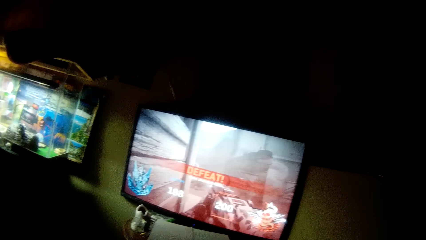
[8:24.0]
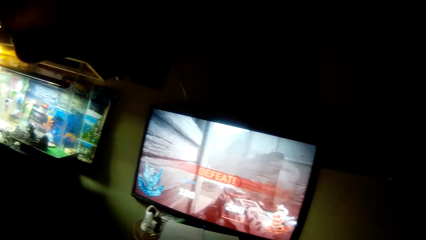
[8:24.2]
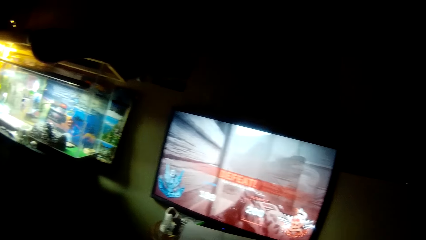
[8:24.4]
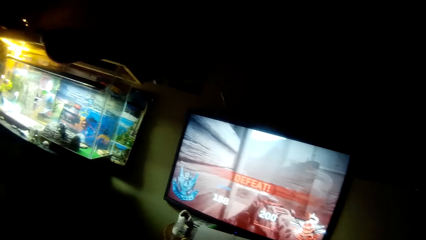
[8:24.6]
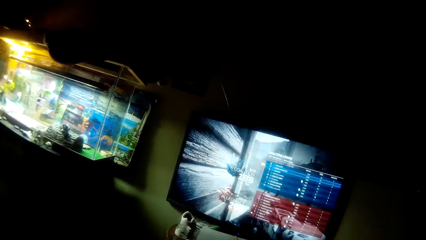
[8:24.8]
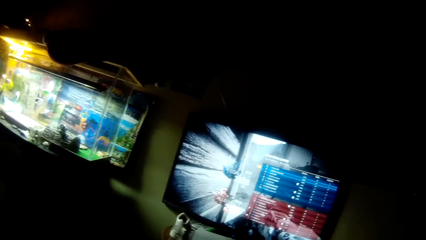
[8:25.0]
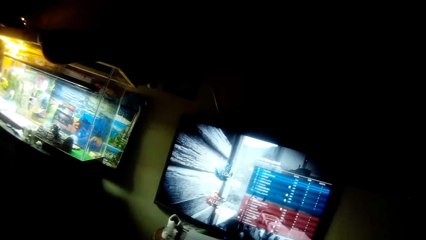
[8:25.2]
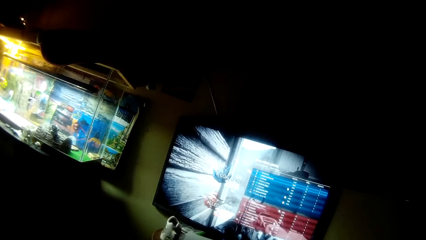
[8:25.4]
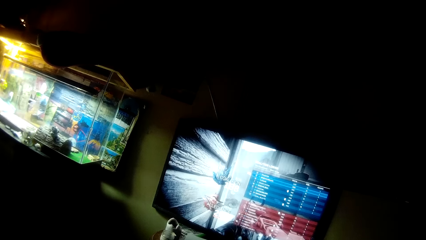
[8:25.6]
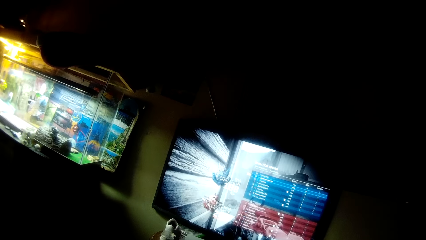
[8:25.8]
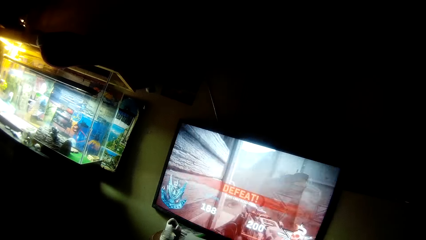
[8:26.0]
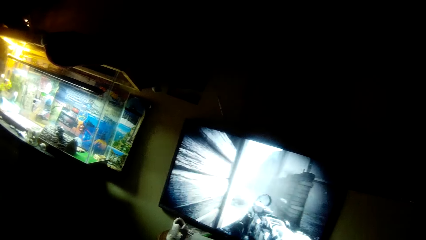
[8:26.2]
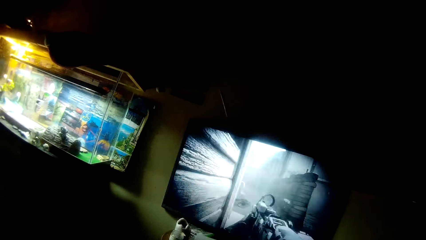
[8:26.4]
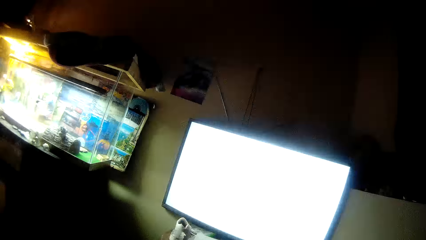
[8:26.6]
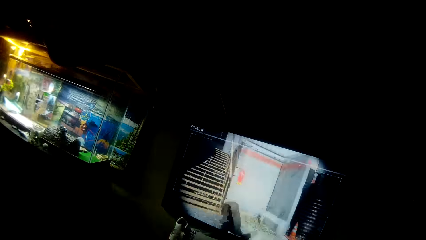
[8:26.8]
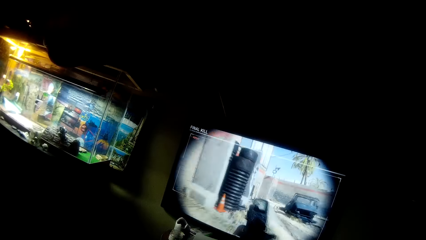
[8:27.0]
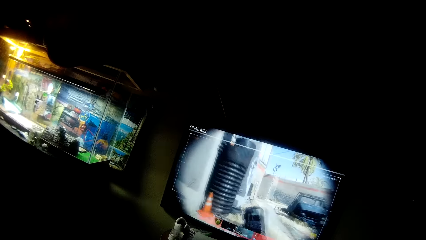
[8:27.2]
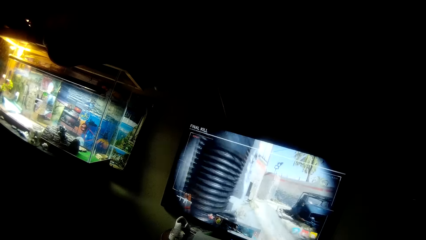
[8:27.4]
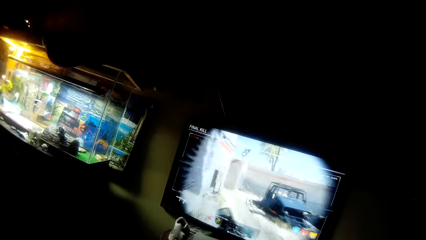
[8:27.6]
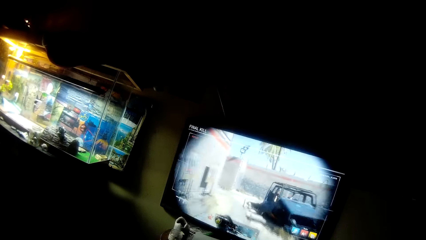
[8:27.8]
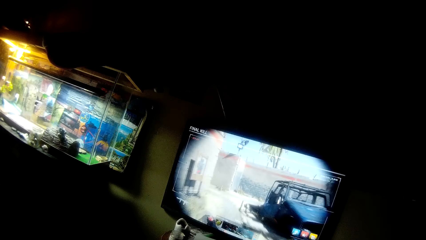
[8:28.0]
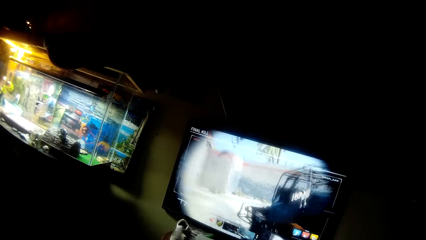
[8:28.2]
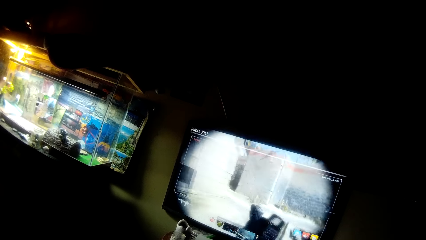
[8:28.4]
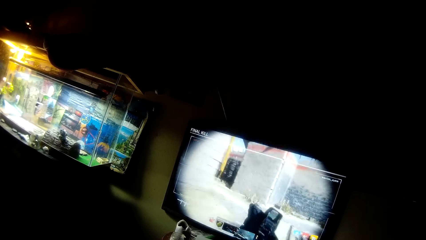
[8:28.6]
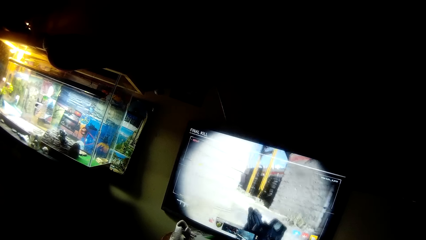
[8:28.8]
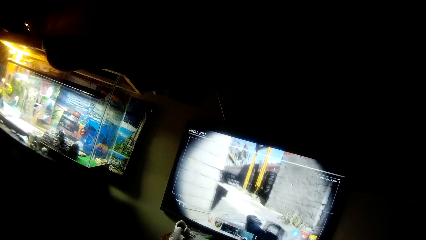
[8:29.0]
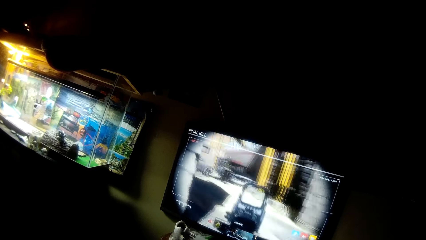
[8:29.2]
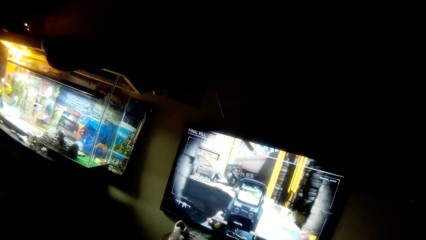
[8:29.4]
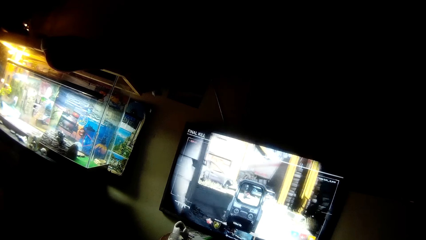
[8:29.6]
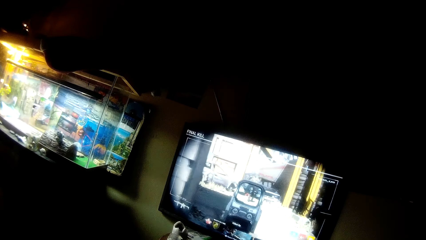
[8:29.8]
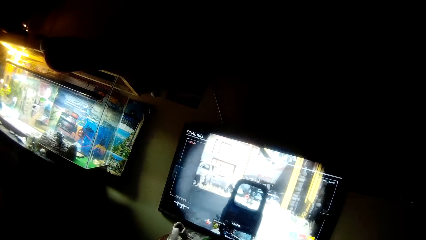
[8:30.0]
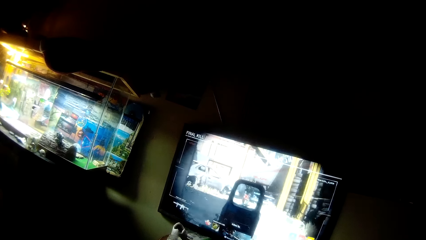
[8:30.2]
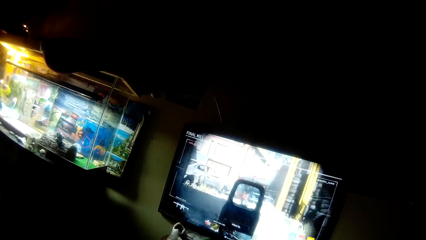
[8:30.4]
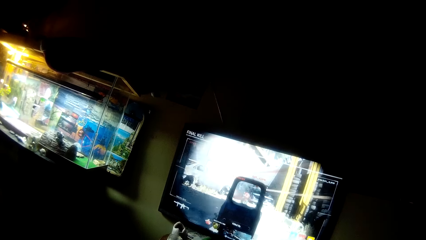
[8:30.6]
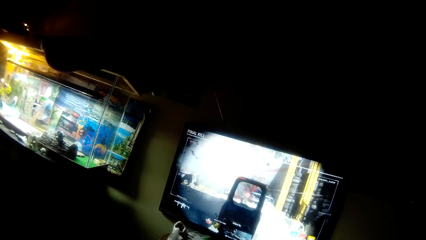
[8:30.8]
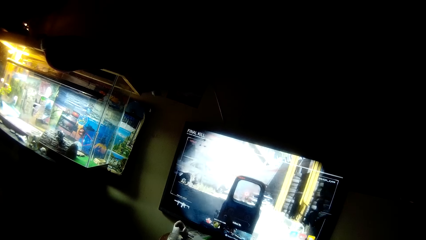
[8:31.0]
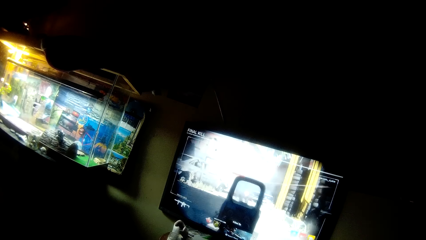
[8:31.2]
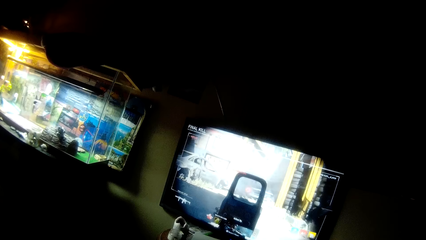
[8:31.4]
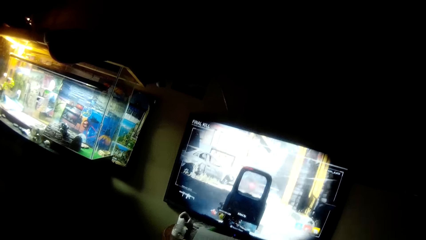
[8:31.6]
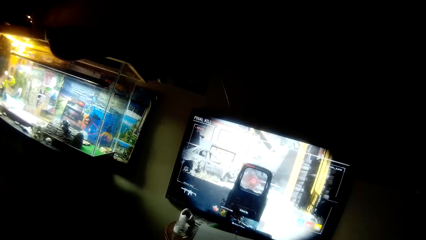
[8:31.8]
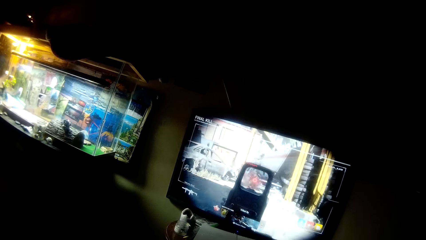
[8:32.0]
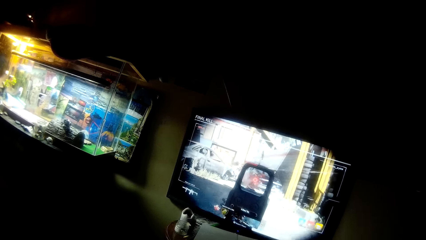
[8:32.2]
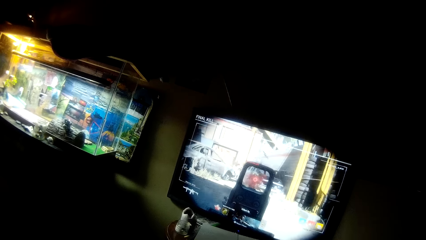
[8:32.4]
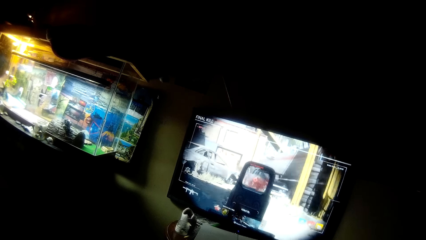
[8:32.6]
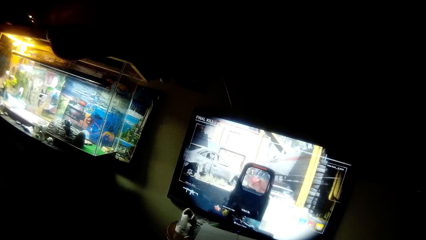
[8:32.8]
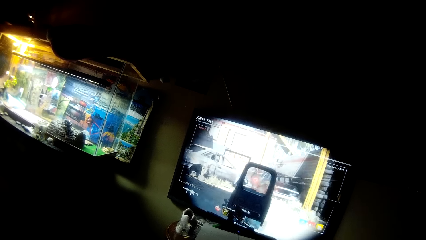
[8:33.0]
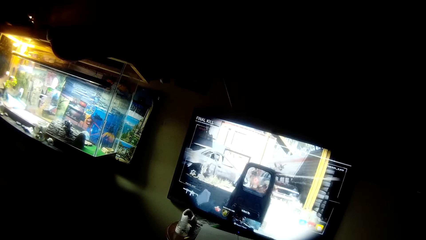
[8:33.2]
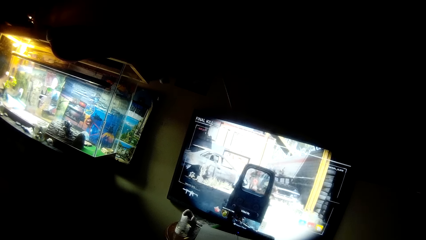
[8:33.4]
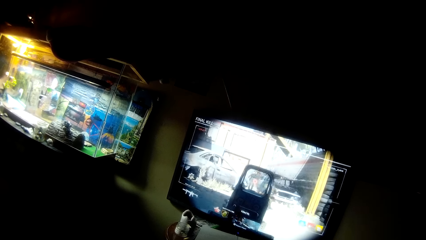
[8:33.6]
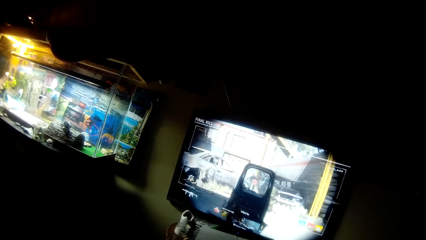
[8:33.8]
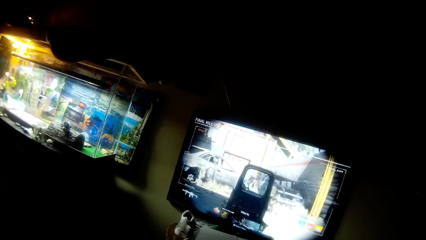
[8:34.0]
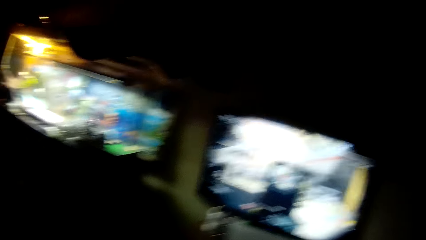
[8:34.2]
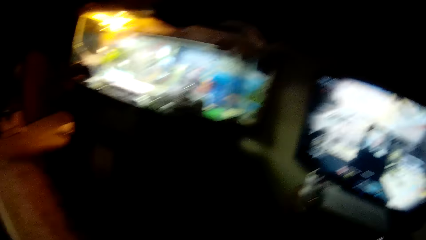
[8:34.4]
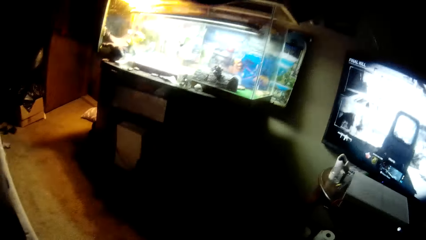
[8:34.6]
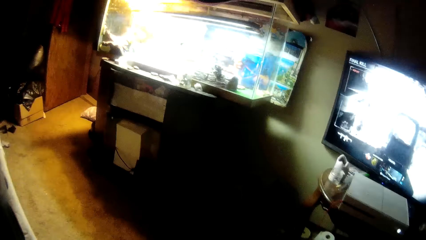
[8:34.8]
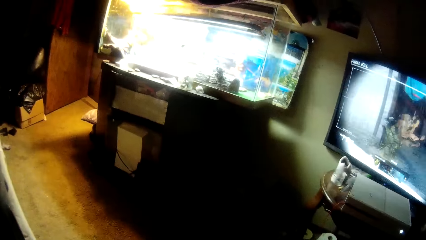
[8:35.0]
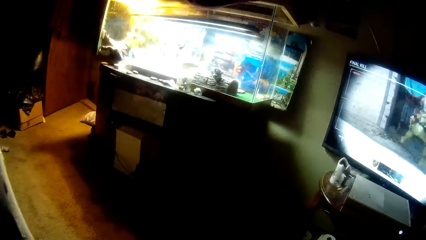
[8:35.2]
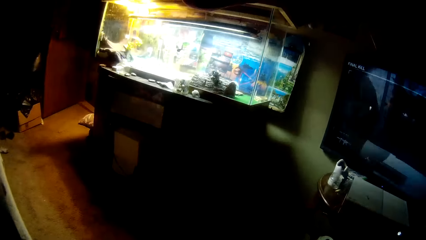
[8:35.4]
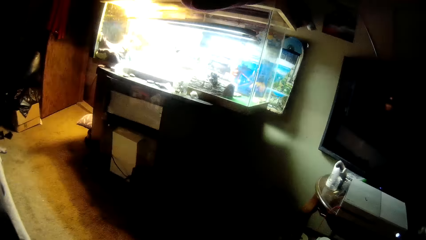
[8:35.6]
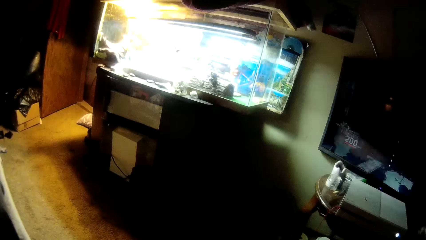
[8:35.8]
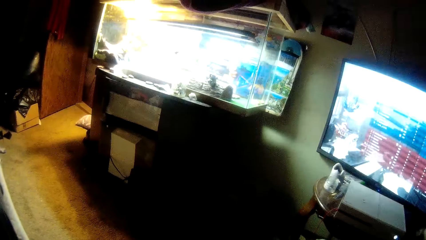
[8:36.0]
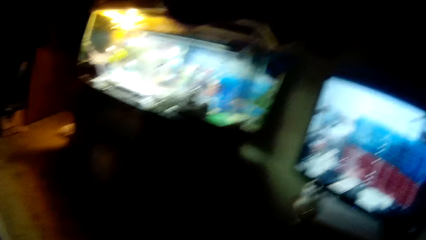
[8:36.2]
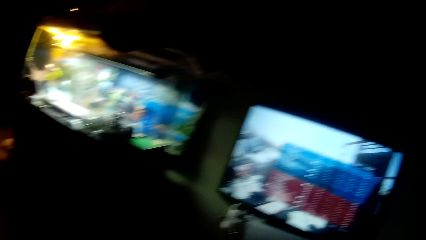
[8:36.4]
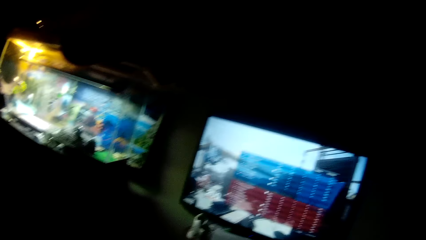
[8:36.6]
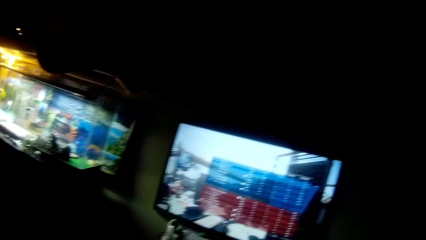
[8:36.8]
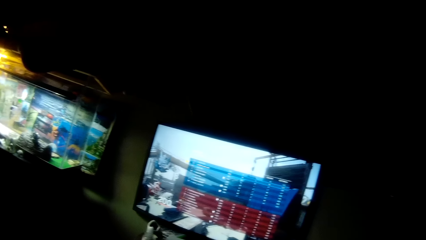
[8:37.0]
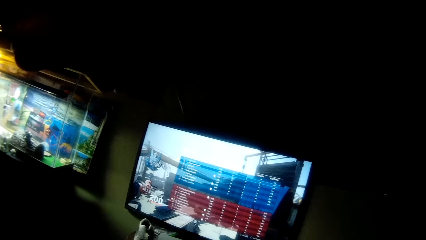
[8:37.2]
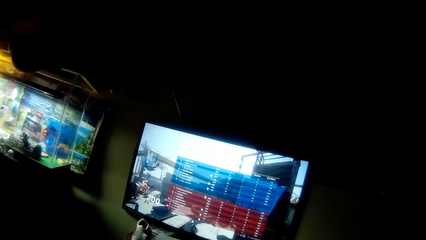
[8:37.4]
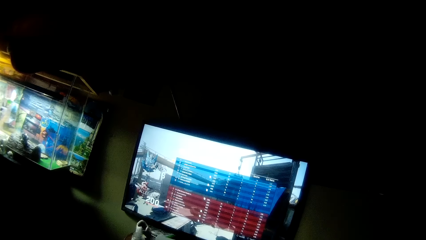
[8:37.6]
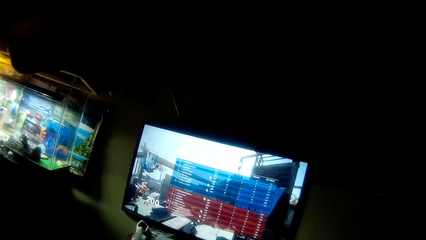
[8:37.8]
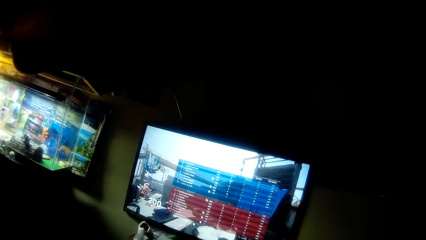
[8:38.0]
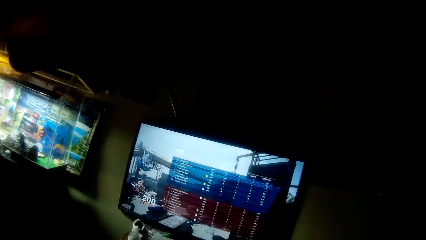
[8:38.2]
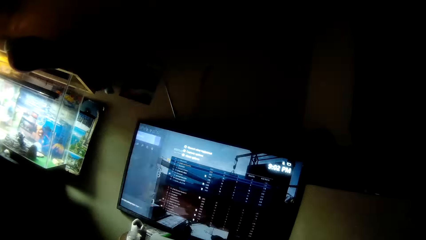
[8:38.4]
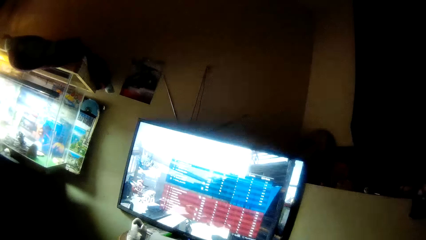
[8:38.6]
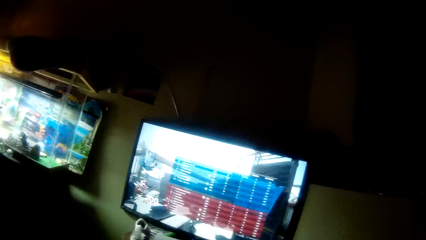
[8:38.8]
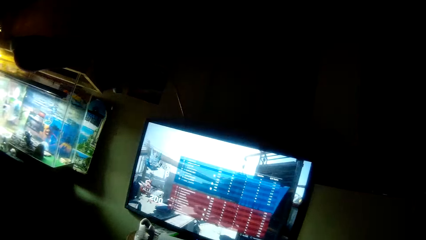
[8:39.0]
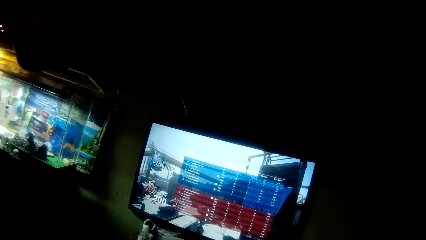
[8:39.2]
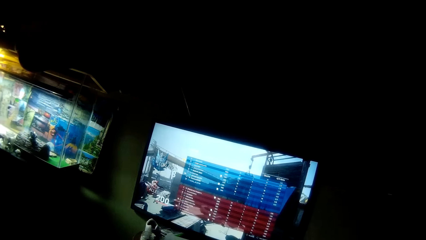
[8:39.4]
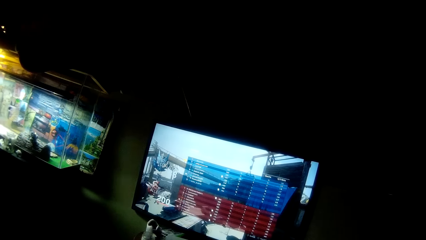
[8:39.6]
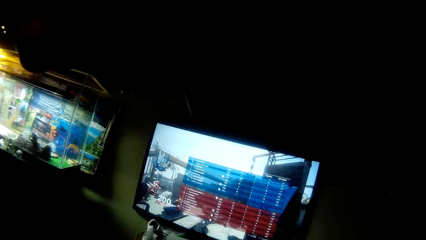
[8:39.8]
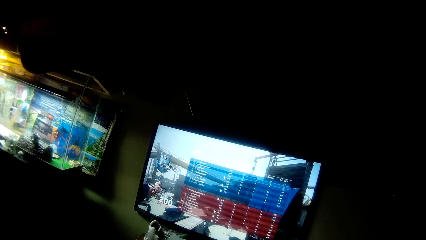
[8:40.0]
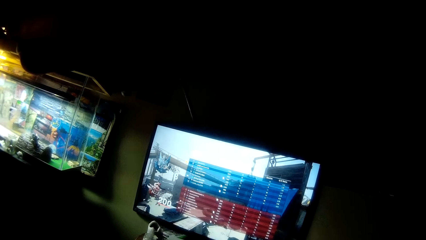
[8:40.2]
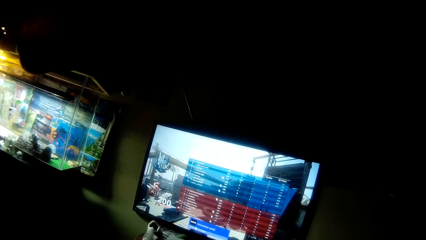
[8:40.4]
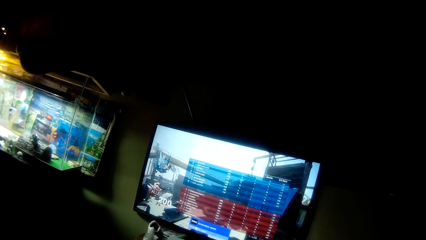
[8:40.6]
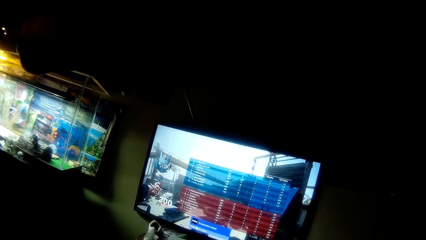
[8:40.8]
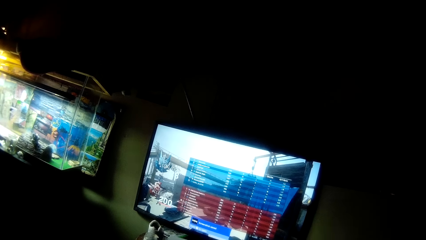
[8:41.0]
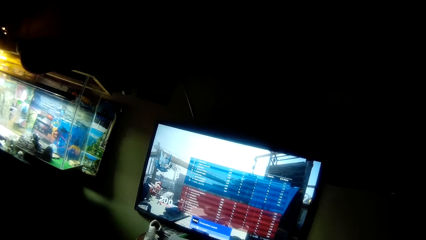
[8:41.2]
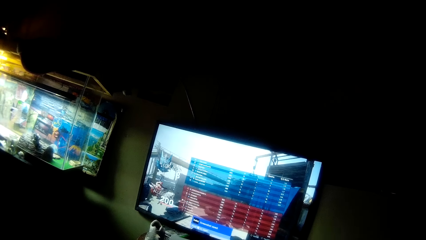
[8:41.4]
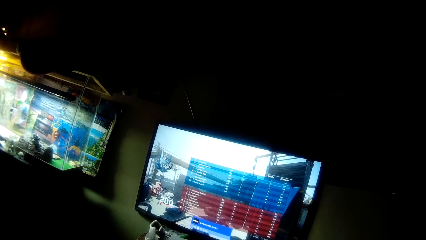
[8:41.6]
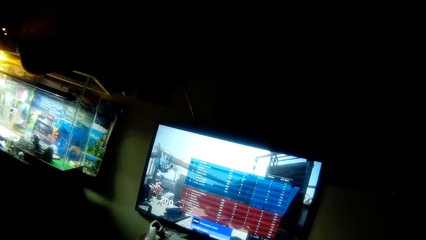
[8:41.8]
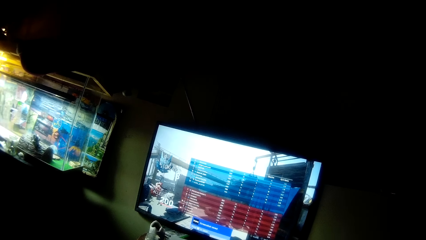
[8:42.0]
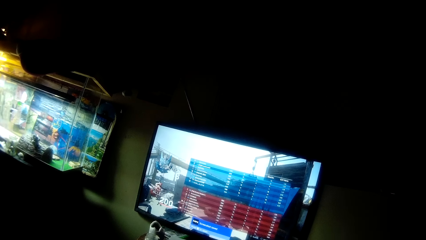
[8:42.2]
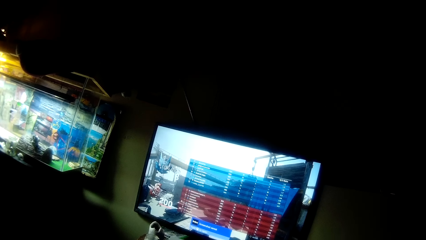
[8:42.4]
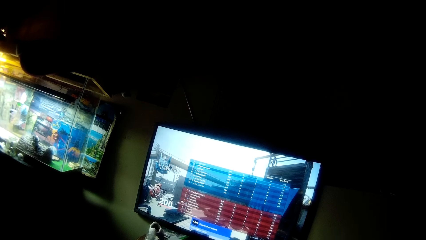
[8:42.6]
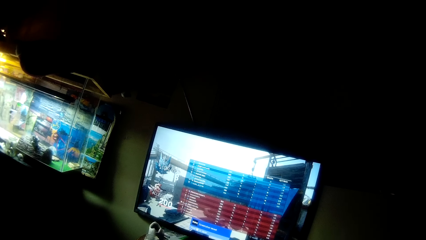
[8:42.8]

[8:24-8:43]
The camera wearer plays the video game with the console in his hand. He looks around. He looks towards an entrance door to the room. He looks at the computer screen. He operates the video game with the console in his hands. He looks at the computer screen.
